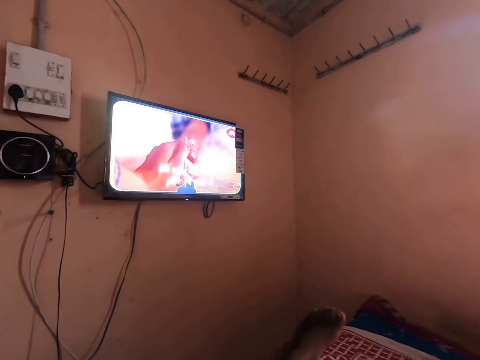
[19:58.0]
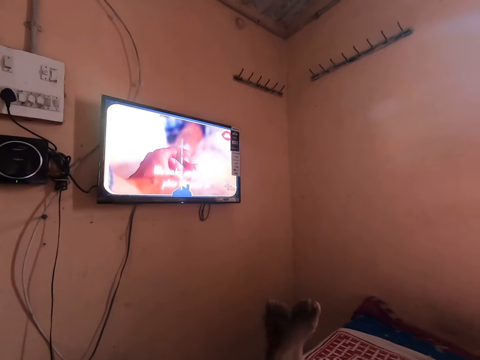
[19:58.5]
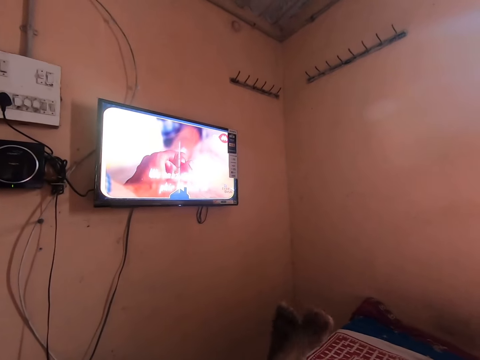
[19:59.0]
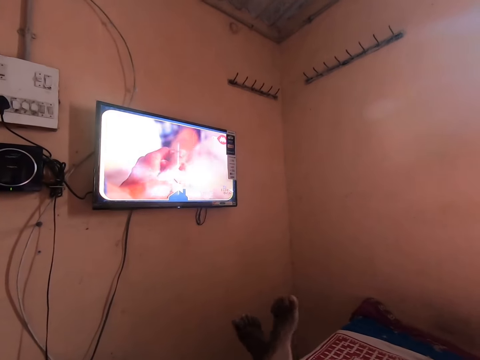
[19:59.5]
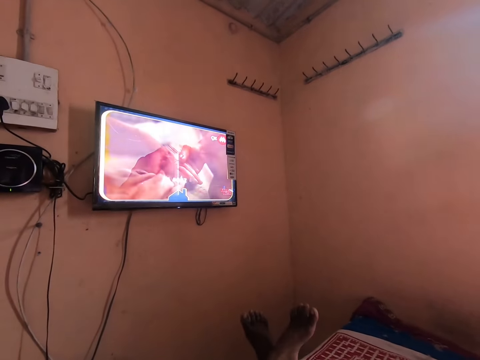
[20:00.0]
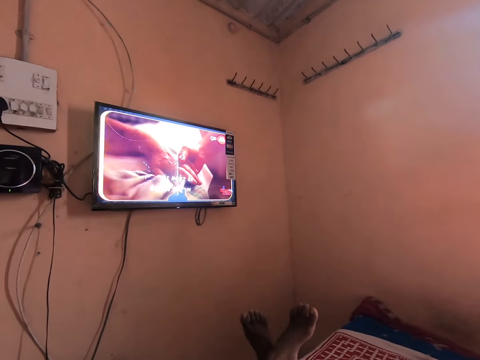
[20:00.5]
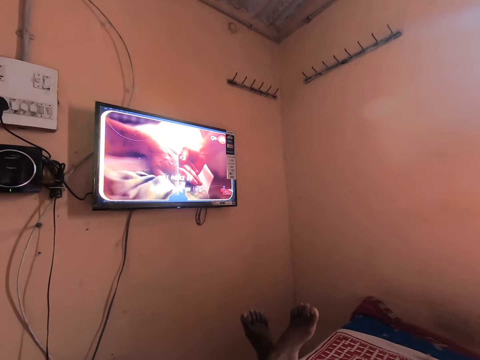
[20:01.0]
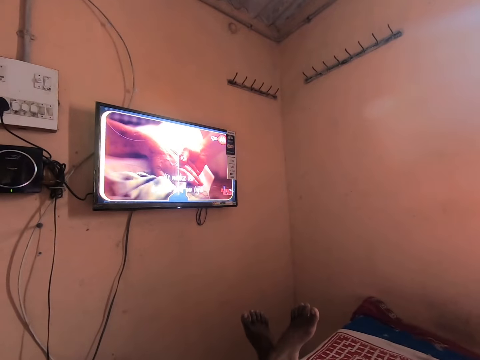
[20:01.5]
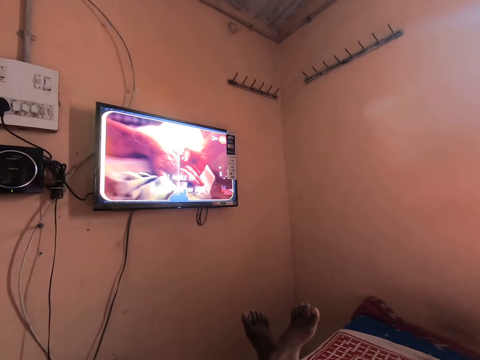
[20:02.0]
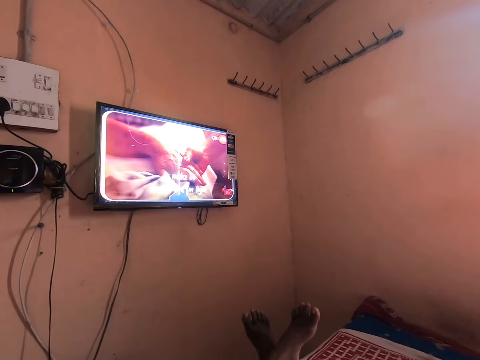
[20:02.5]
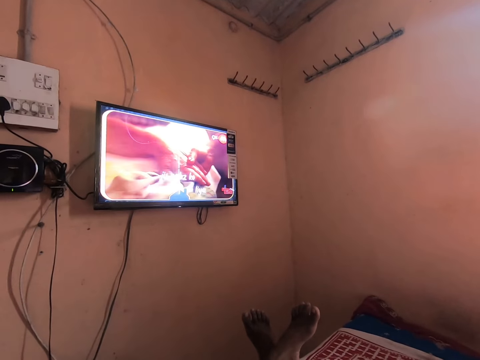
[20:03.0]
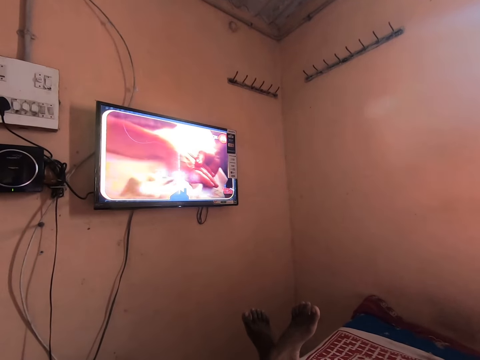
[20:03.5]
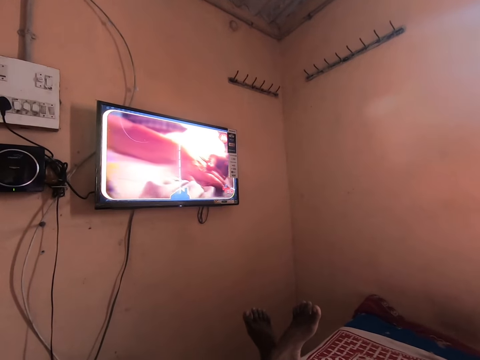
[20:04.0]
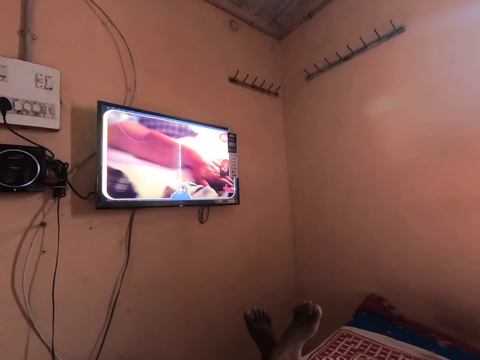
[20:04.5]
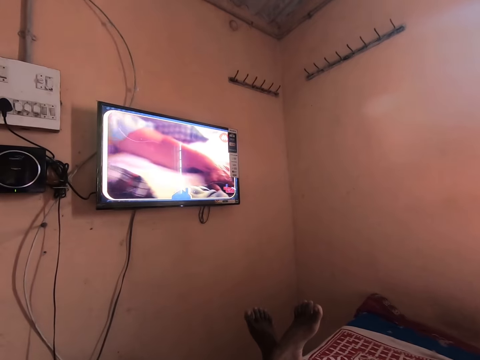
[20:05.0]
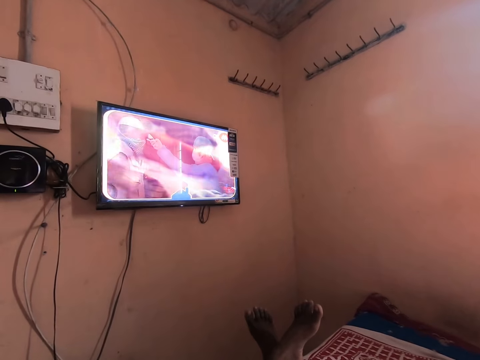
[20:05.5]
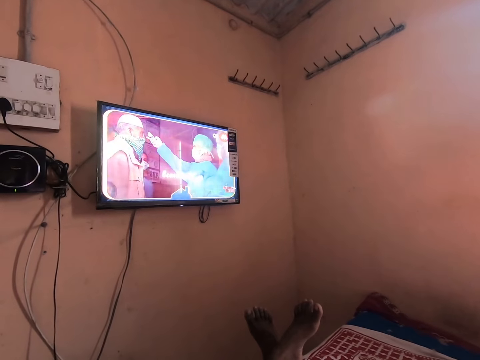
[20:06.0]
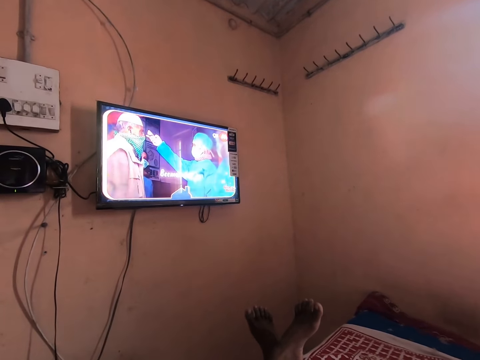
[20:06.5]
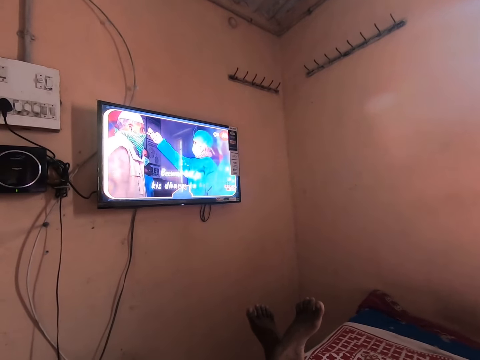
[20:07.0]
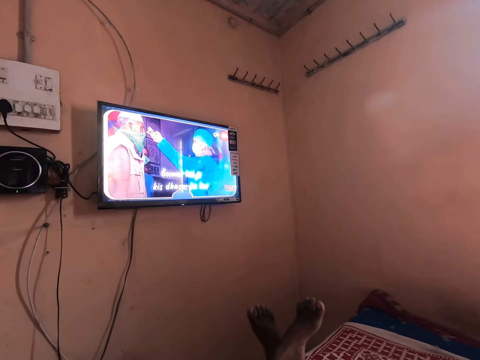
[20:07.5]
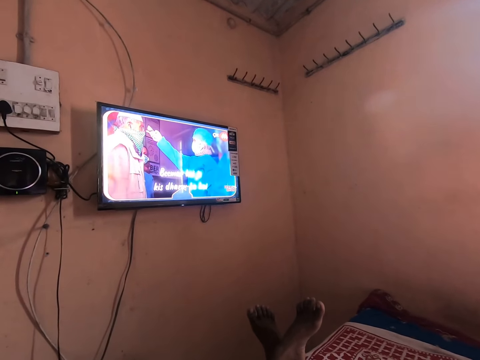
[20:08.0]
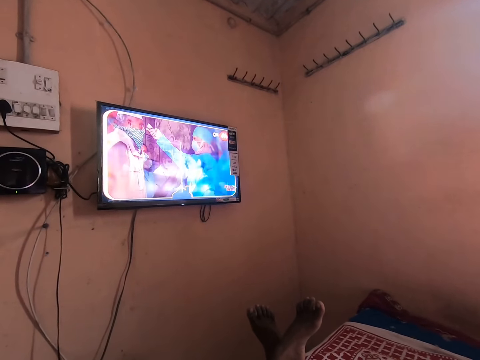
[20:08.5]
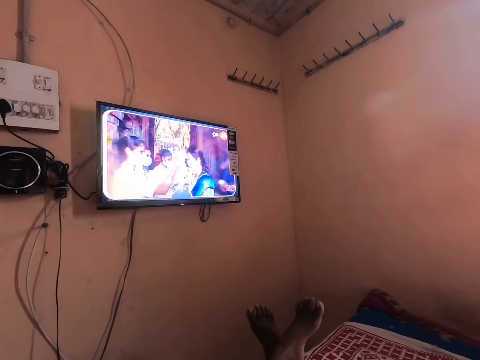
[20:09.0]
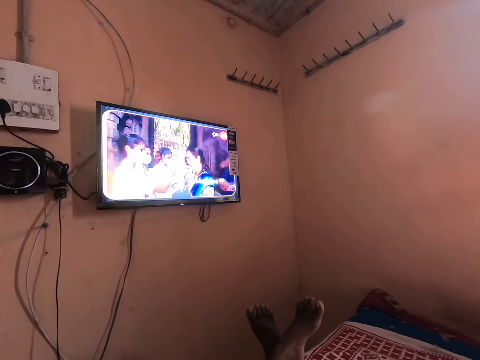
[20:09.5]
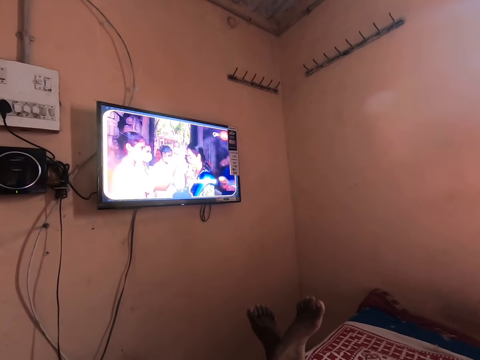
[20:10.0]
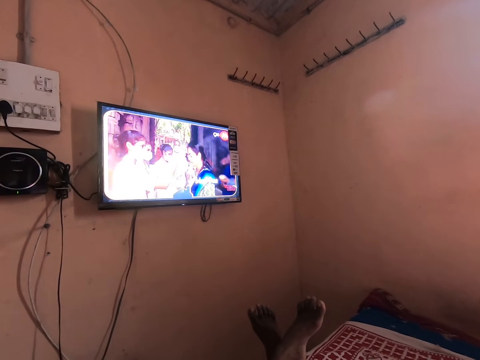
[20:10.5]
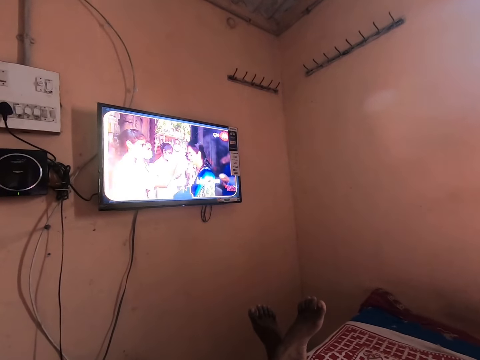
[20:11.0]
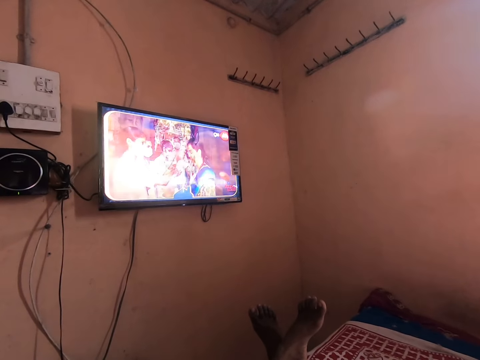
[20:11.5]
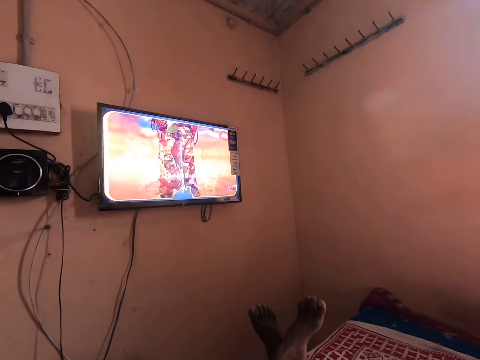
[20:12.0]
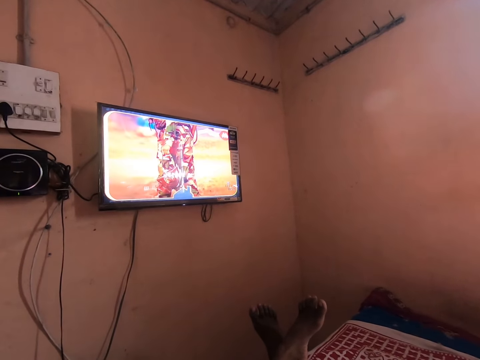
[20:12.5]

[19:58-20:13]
The camera wearer stops for a while.

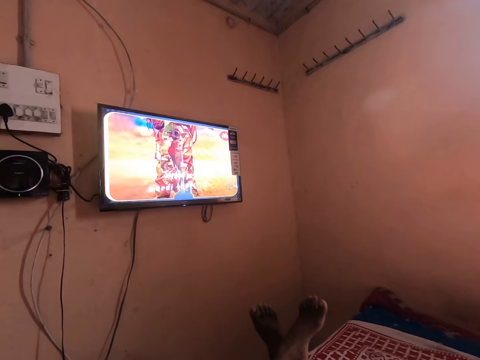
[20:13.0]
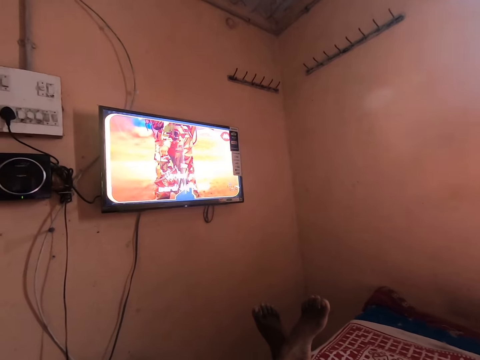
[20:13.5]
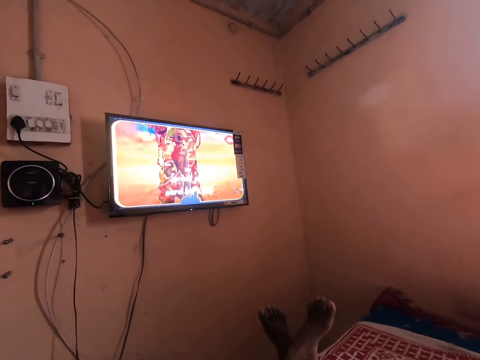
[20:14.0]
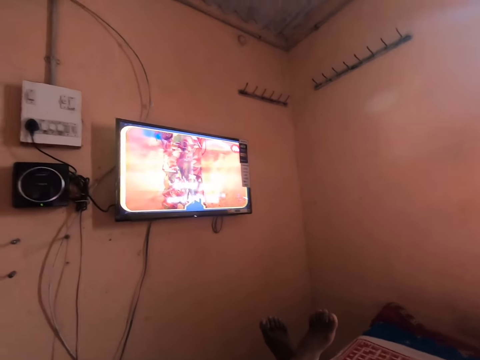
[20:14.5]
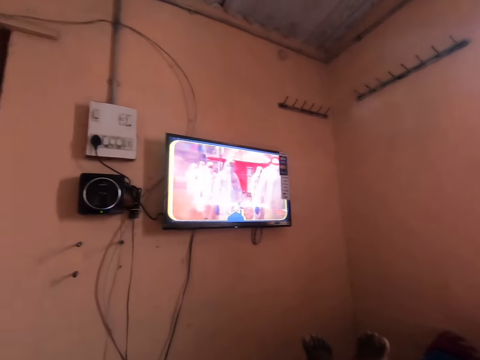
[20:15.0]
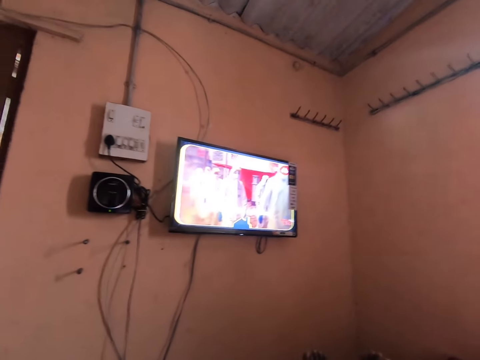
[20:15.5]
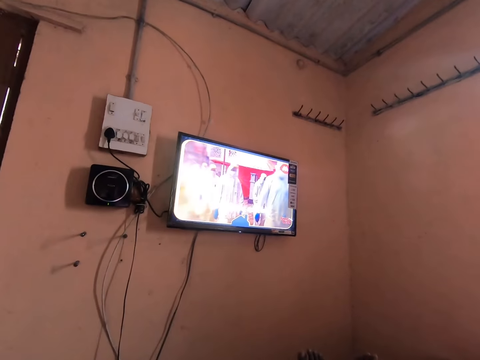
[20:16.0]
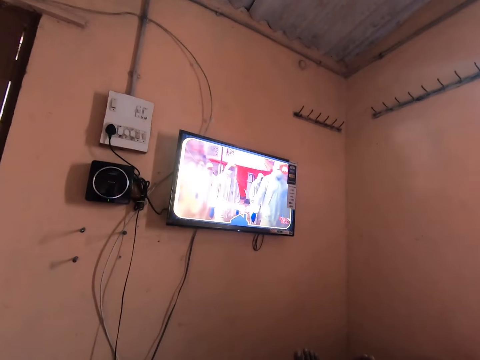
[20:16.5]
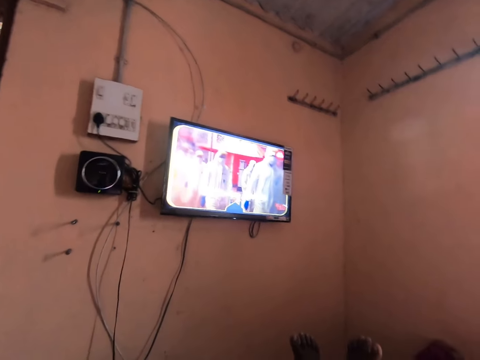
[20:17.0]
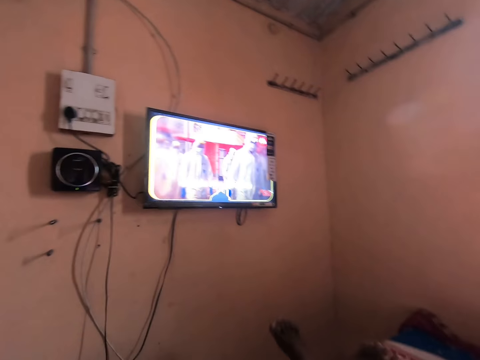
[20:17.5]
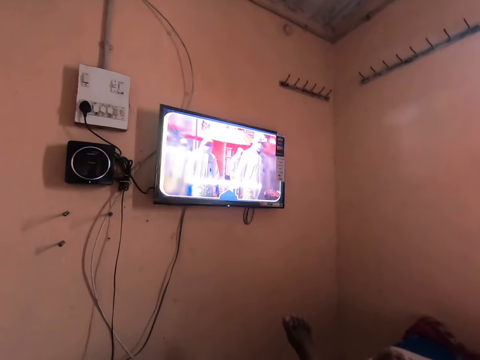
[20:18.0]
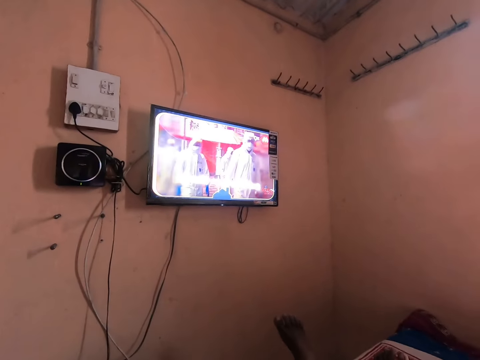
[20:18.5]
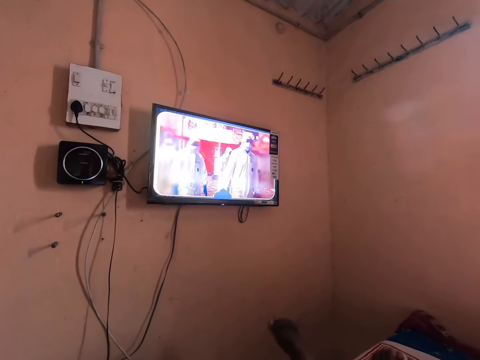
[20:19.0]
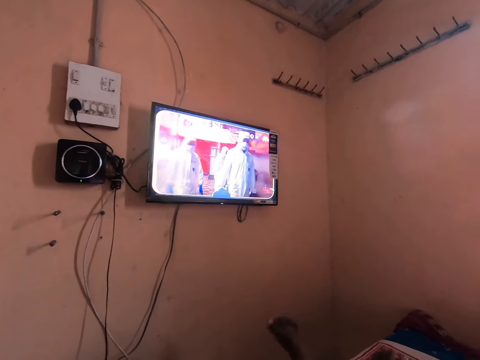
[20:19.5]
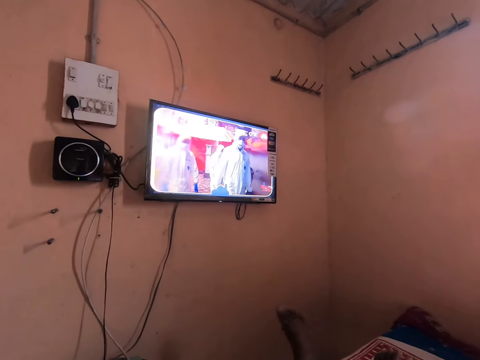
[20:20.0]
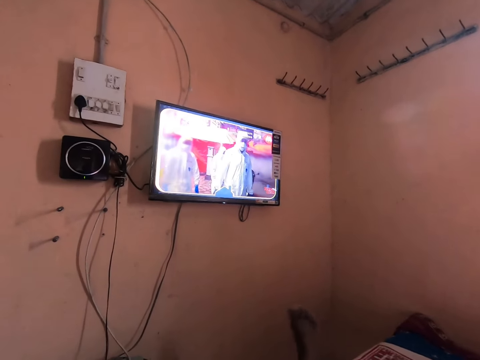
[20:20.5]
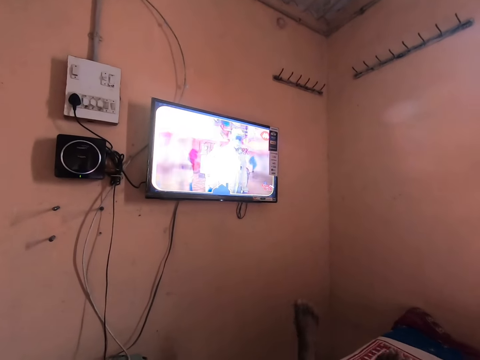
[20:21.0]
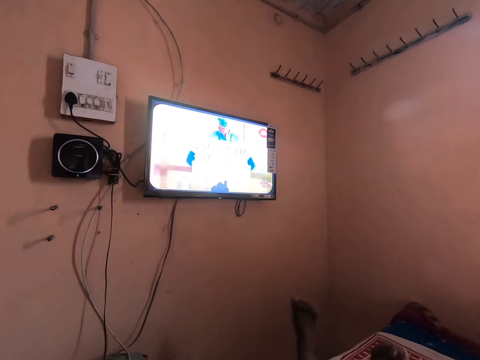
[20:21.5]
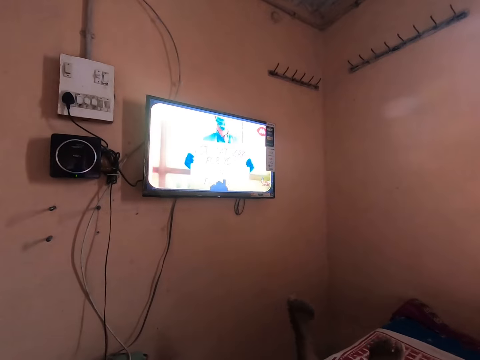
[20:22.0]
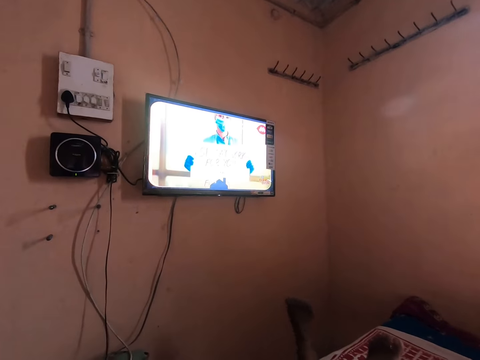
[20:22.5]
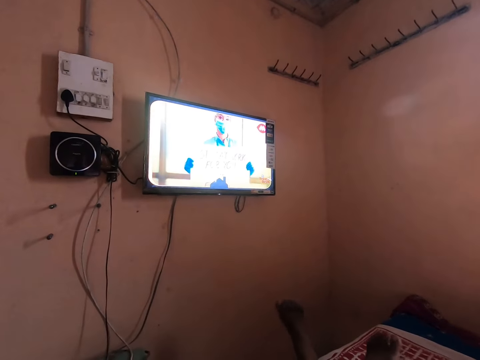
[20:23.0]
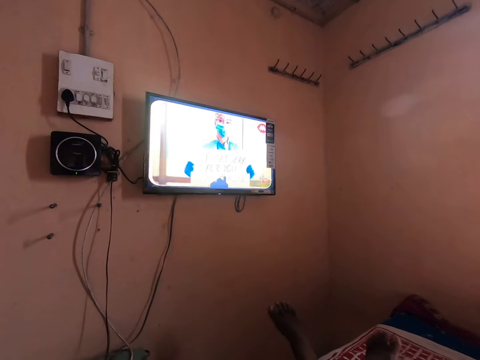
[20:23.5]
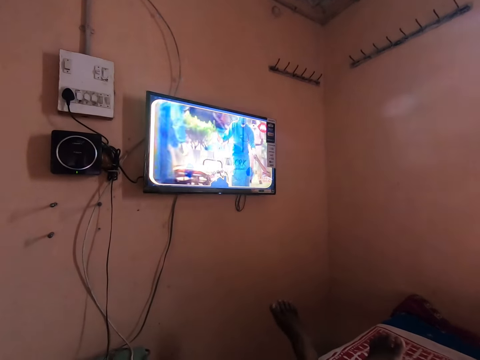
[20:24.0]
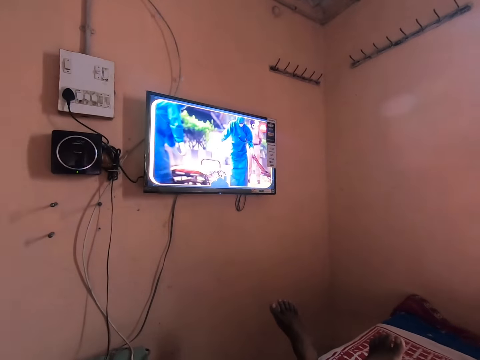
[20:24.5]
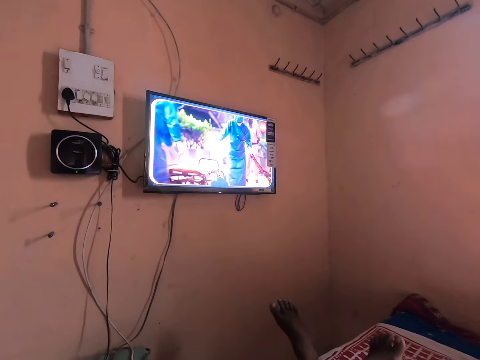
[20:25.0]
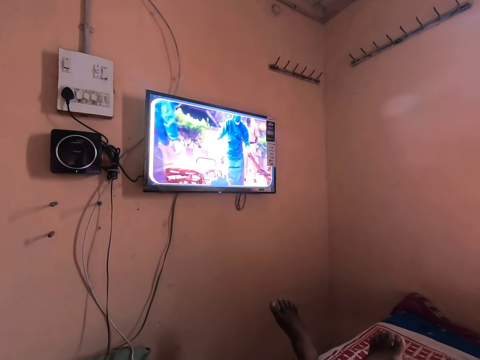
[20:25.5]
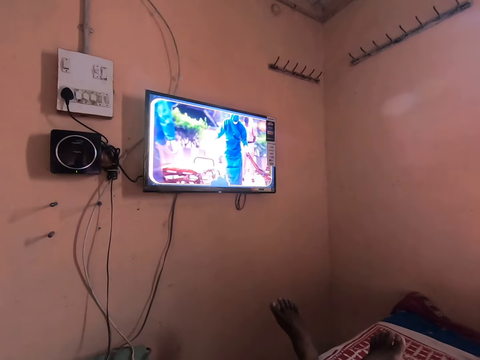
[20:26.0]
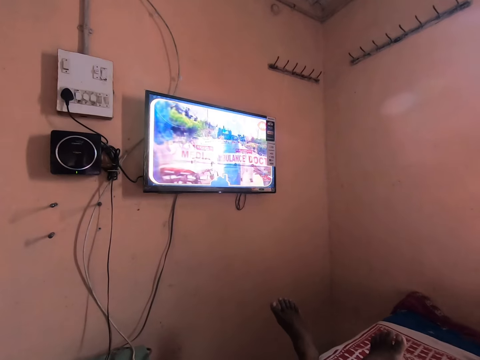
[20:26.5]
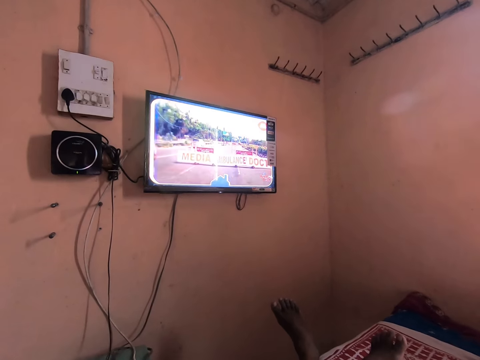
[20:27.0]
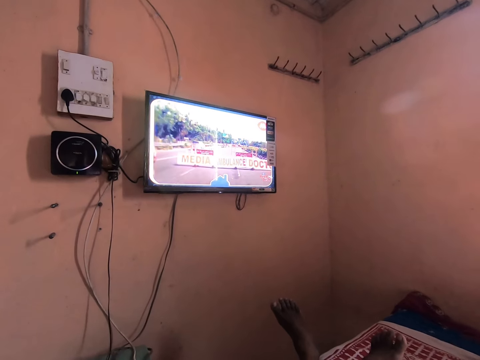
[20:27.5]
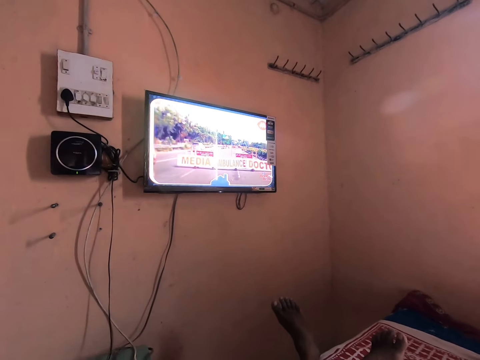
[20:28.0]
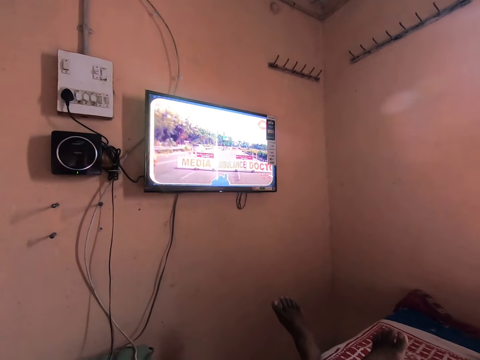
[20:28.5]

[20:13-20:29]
The camera wearer swings his legs. He stops for a while.
